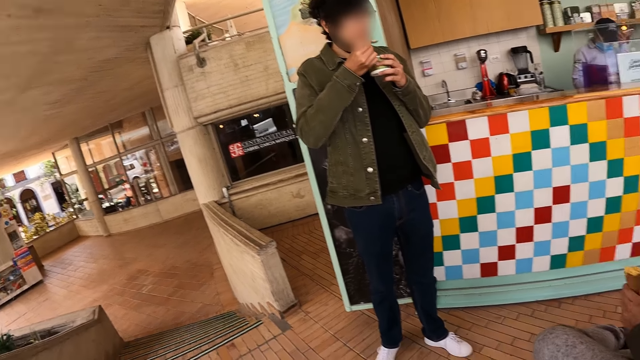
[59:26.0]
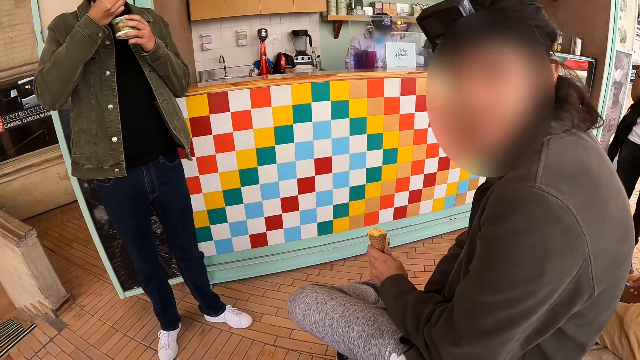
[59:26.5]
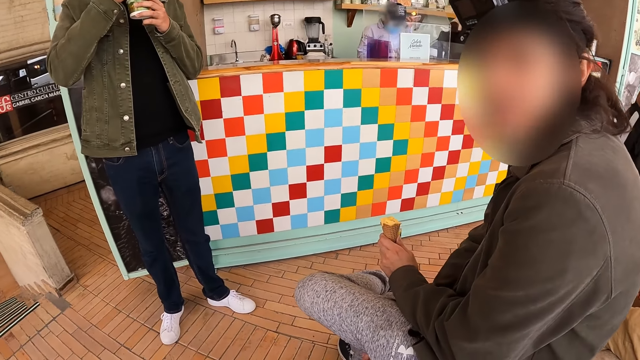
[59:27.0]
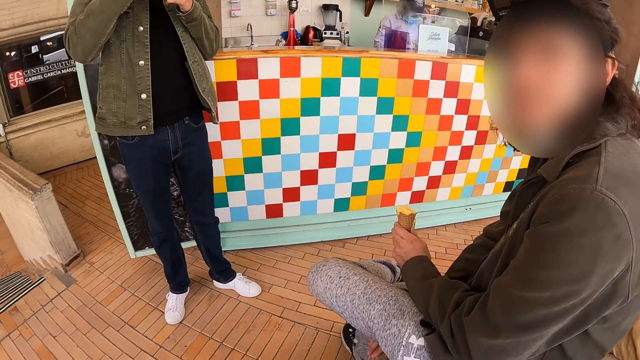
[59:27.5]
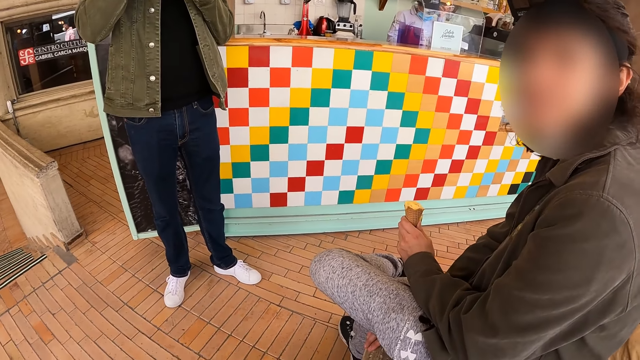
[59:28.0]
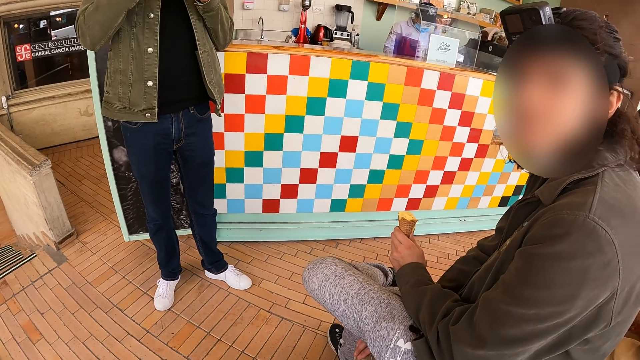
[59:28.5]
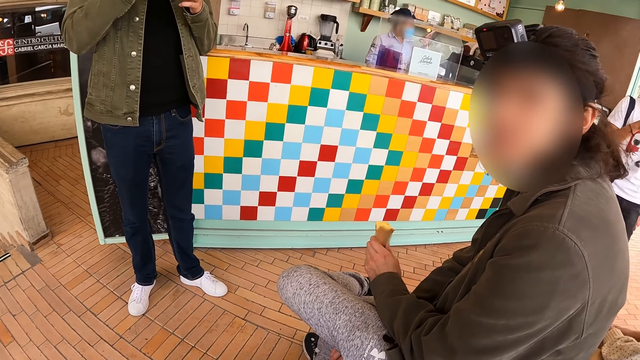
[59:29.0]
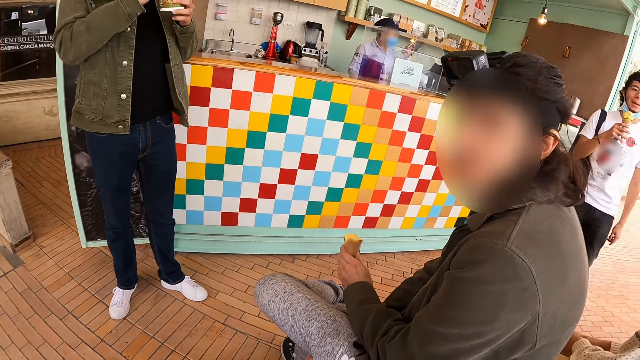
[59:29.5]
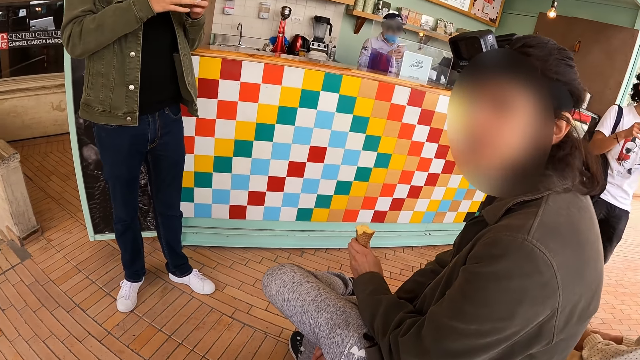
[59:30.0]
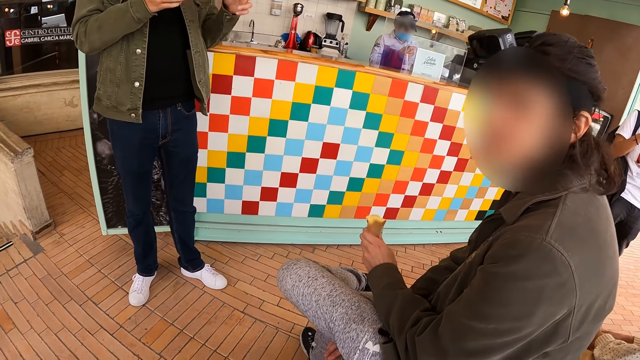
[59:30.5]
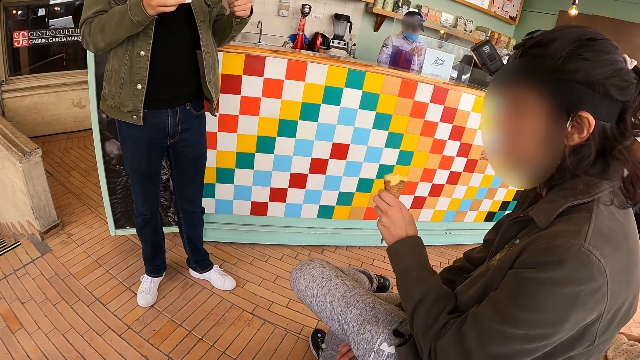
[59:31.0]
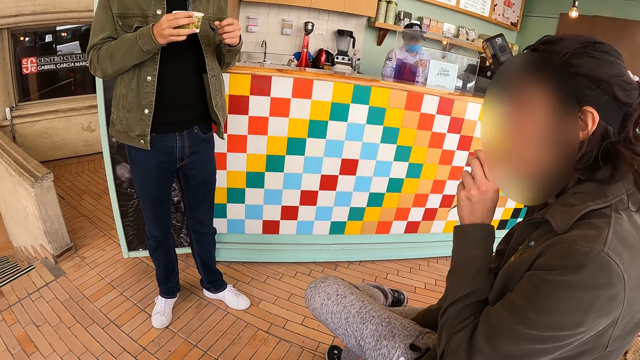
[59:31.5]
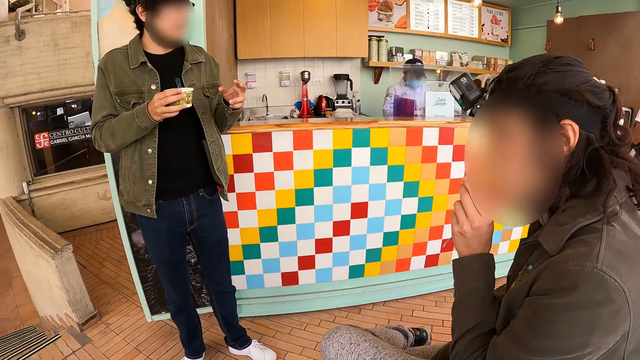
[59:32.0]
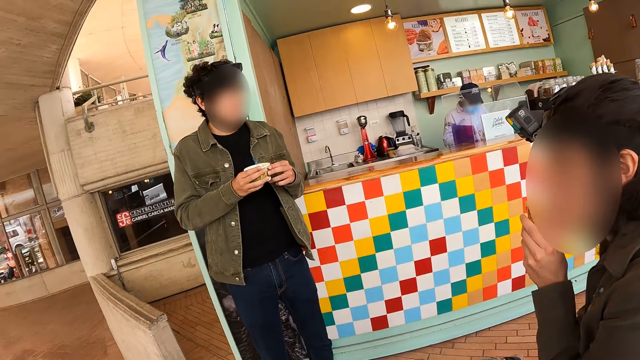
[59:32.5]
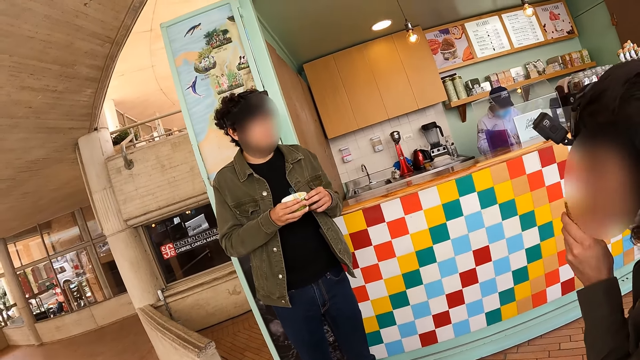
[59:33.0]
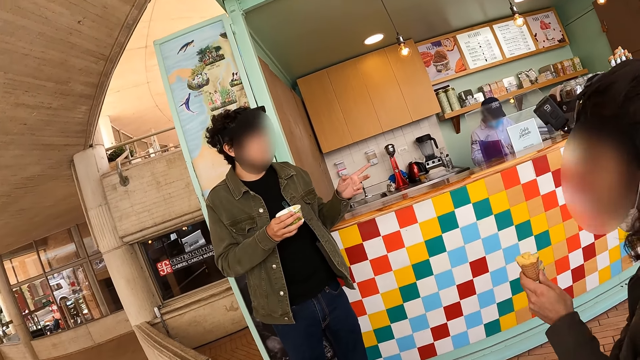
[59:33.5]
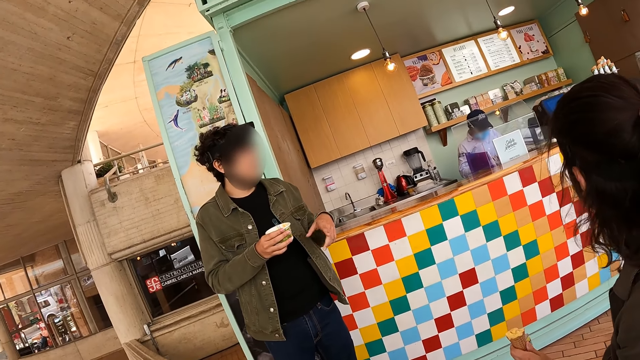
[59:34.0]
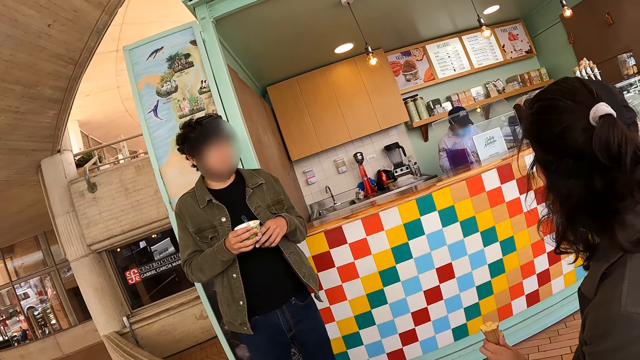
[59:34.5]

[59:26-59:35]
The camera wearer interacts with a man. A lady eats ice cream. Another man interacts with another lady.

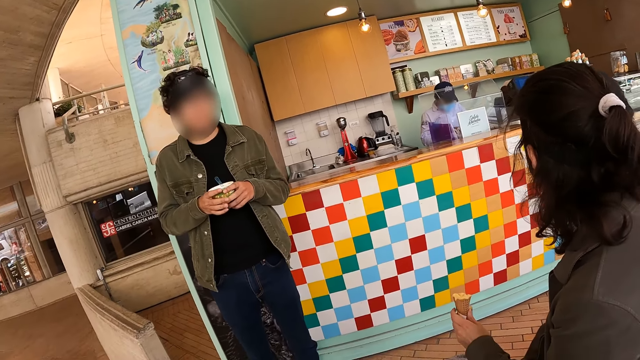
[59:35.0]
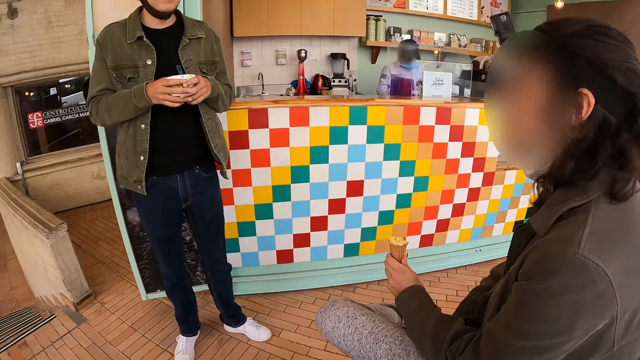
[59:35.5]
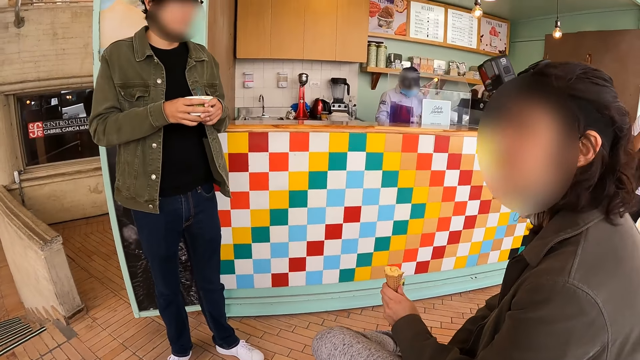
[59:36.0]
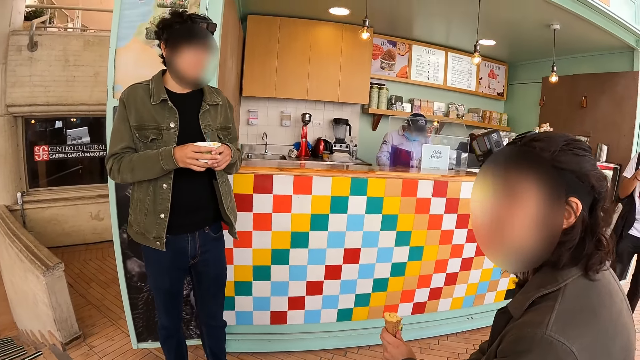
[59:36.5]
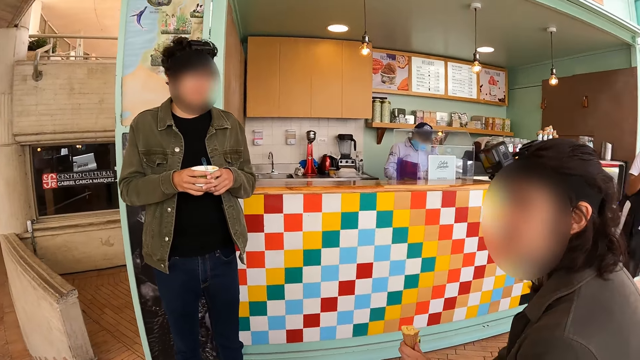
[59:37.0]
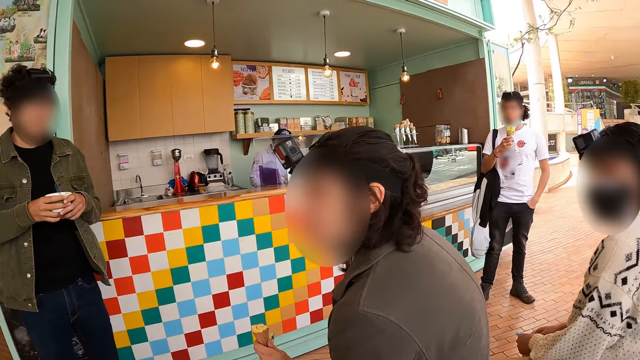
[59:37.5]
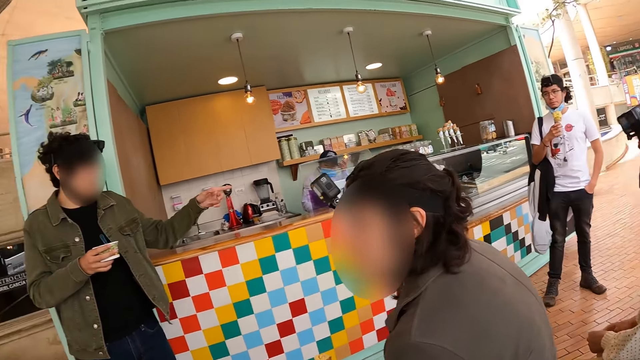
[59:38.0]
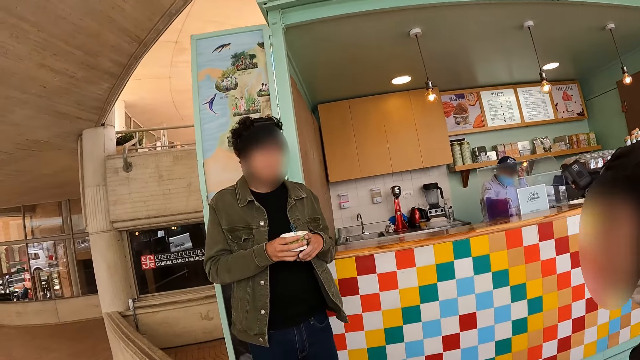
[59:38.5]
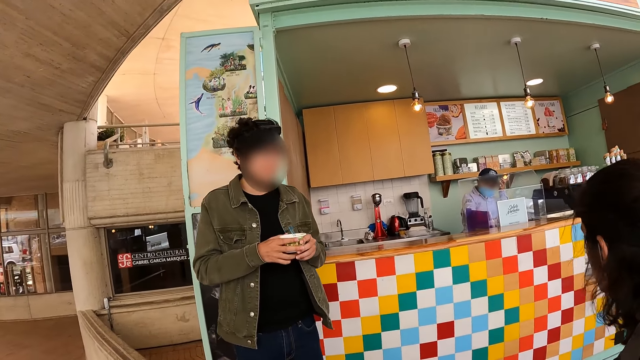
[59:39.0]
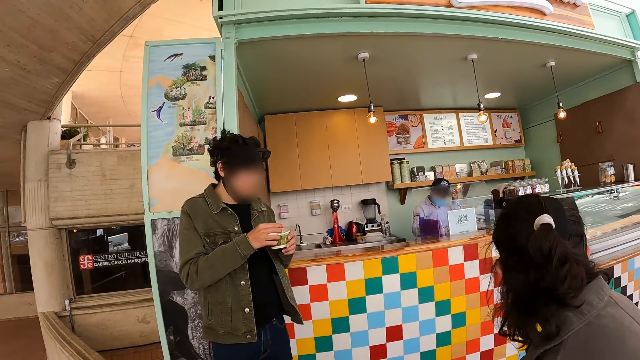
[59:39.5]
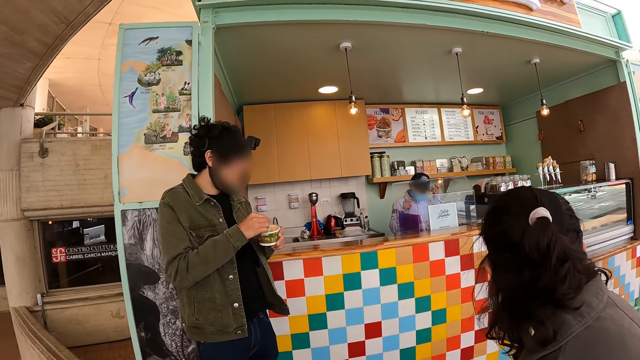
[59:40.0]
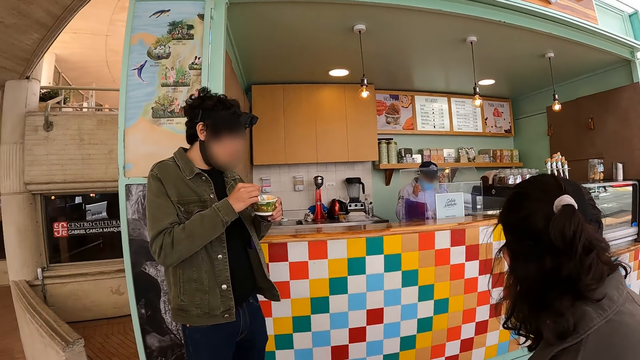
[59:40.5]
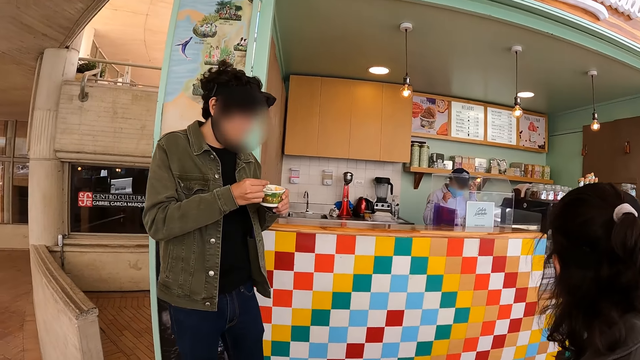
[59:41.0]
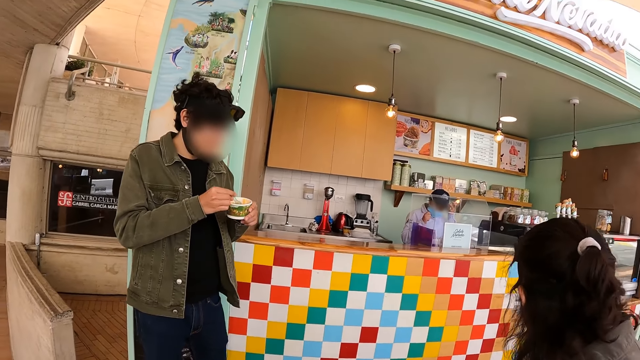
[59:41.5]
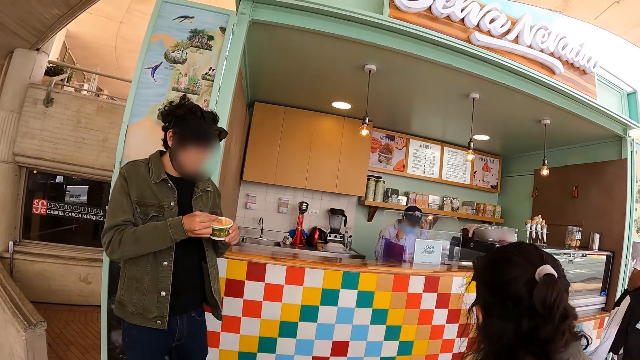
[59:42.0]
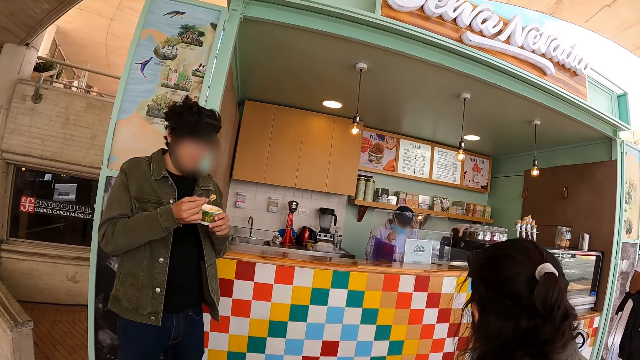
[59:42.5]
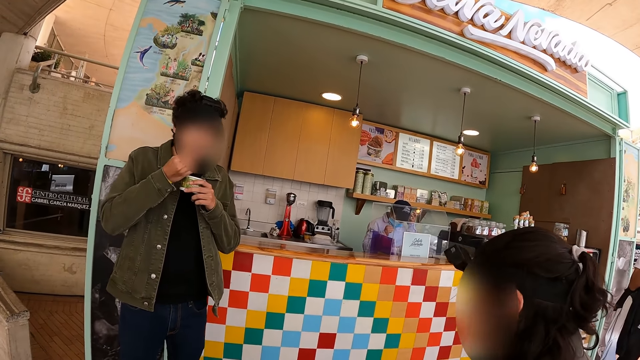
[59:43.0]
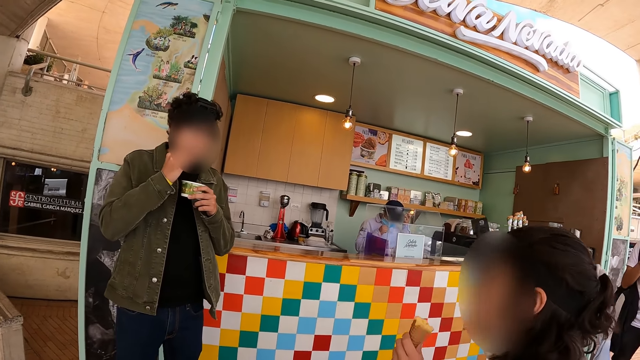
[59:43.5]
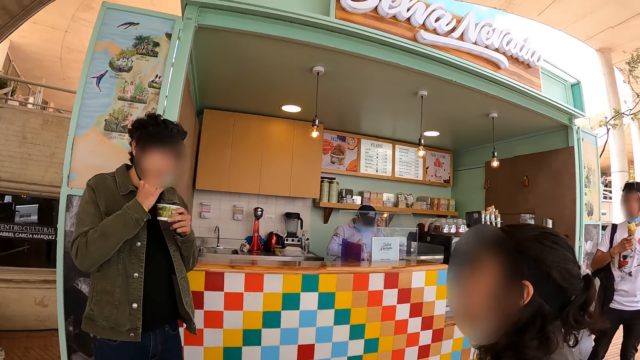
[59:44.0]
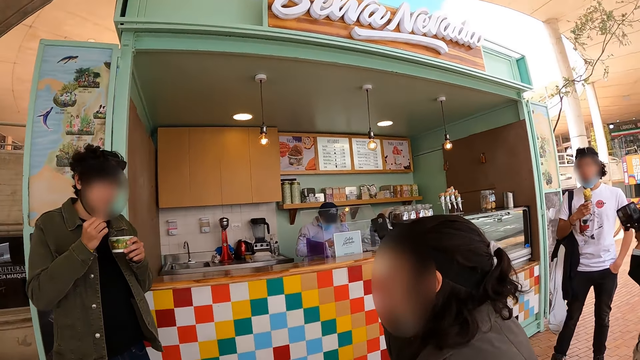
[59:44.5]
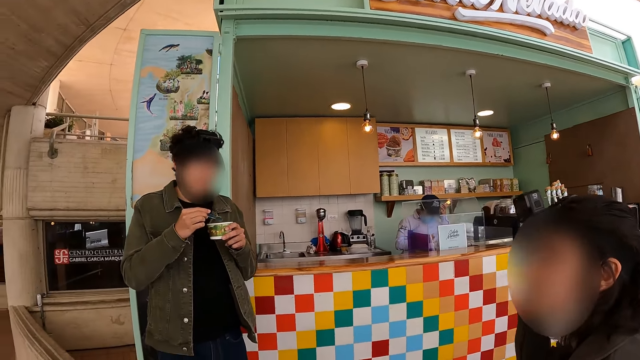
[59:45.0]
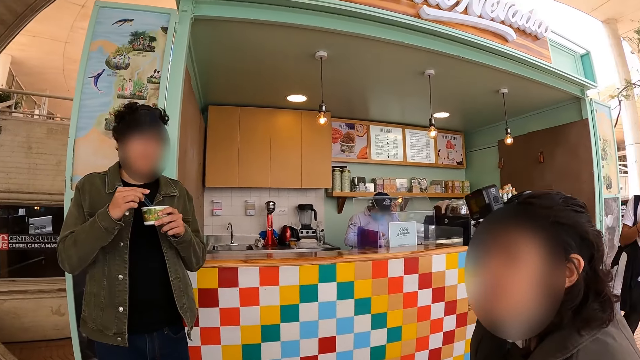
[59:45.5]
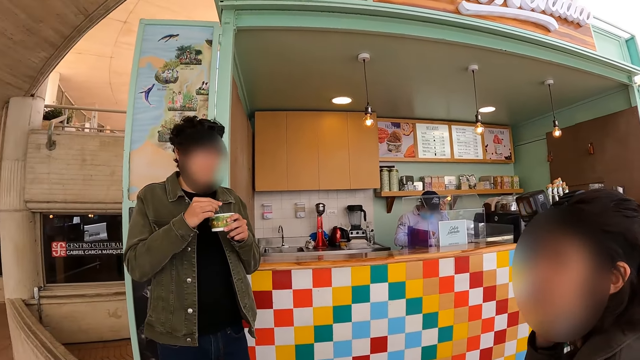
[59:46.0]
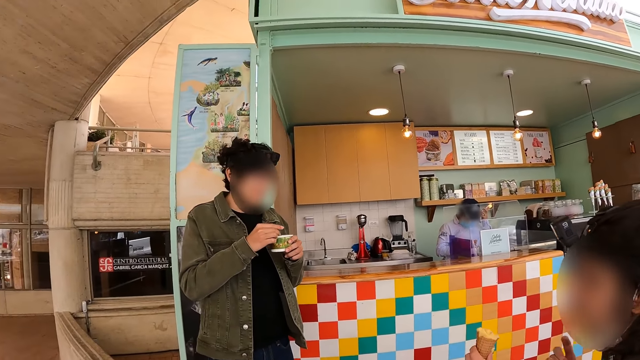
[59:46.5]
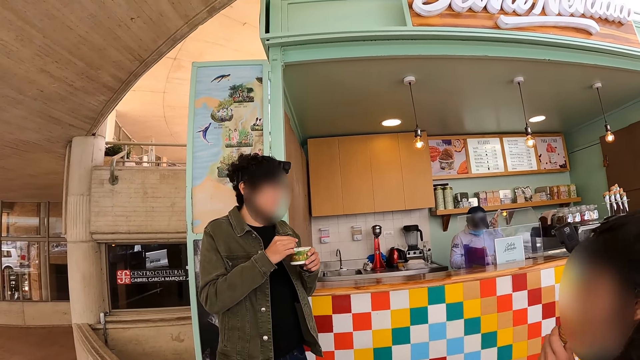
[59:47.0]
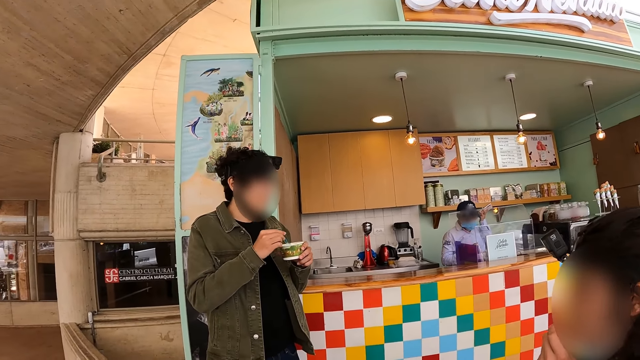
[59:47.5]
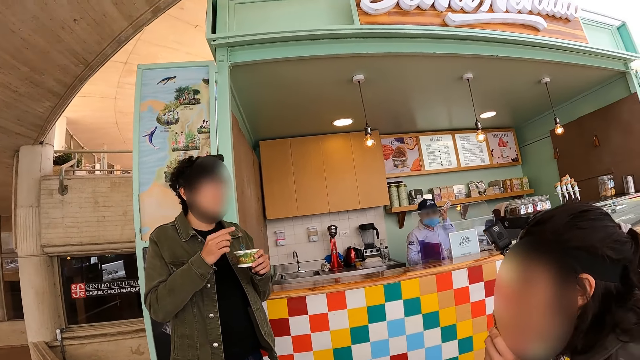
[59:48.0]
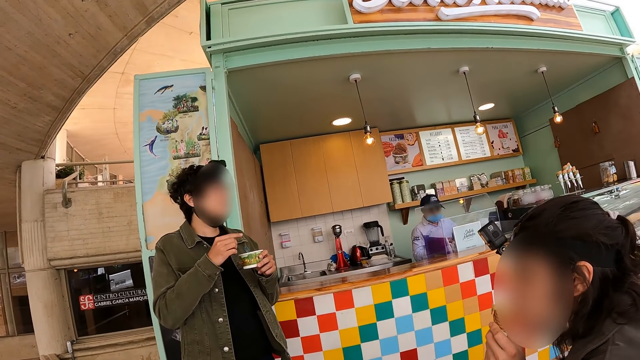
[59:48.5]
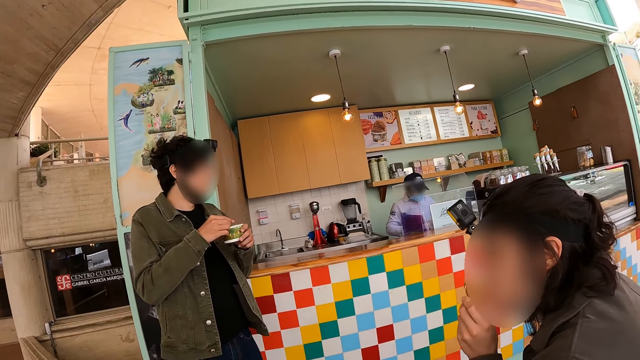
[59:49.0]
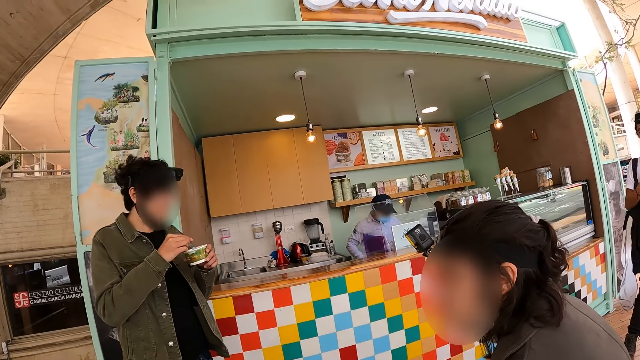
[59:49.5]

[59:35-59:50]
The camera wearer interacts with a man. They stare at another man. The other man eats ice cream. The camera wearer interacts with the first man. The other man interacts with the first man.
